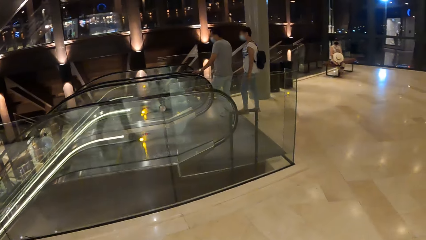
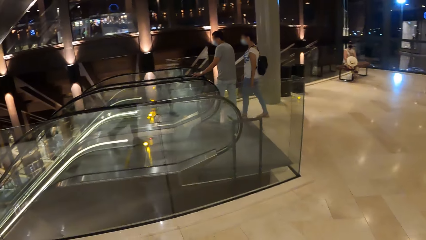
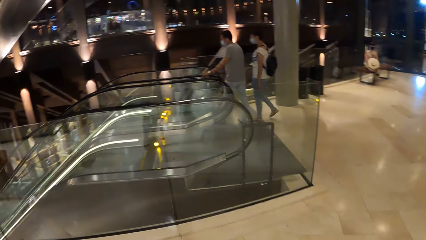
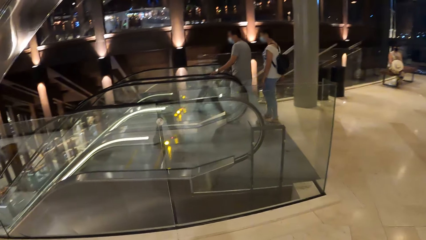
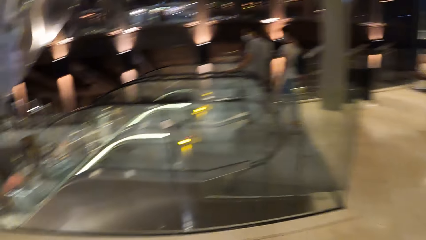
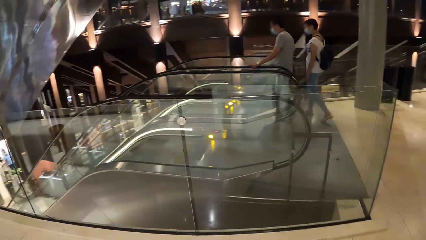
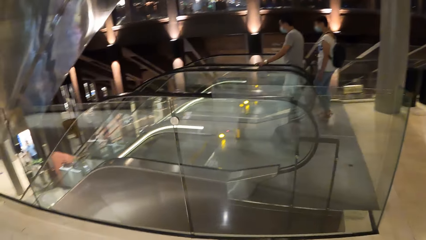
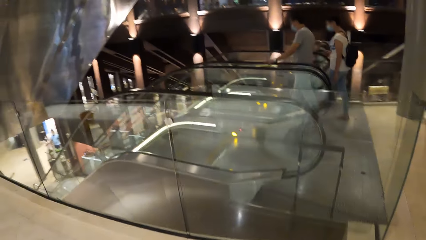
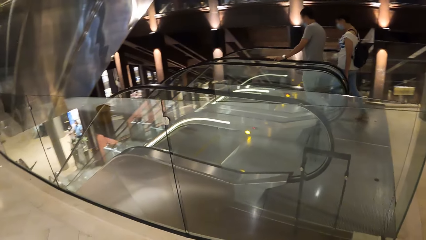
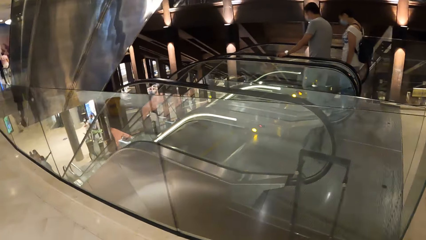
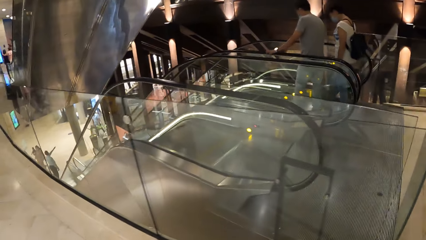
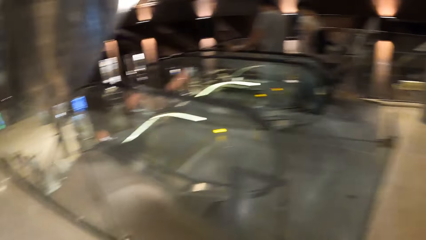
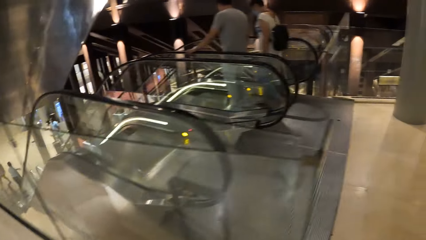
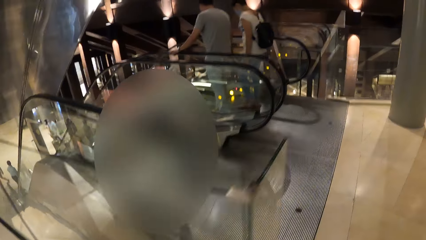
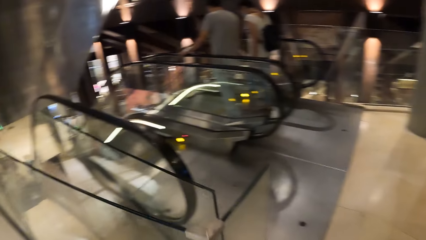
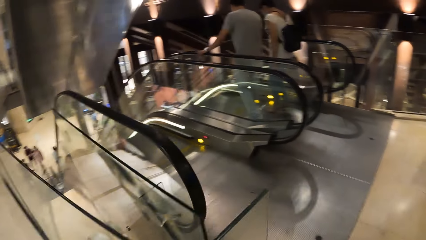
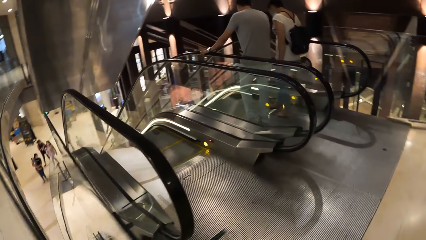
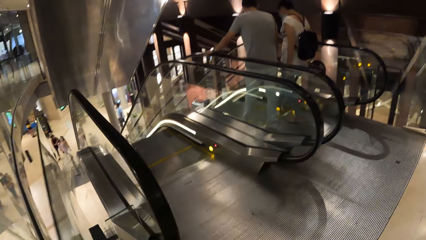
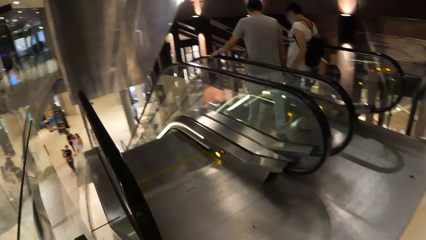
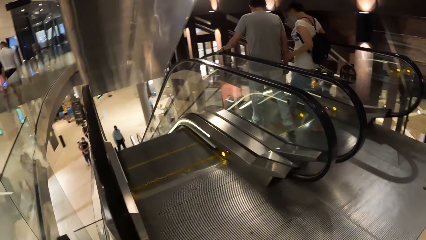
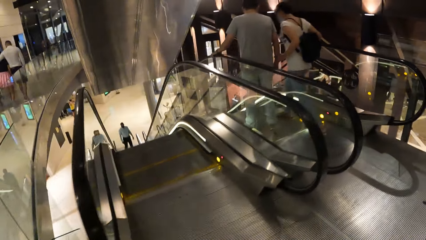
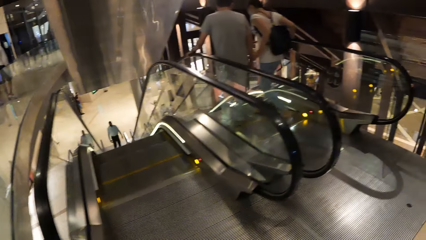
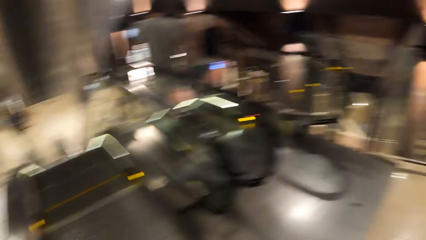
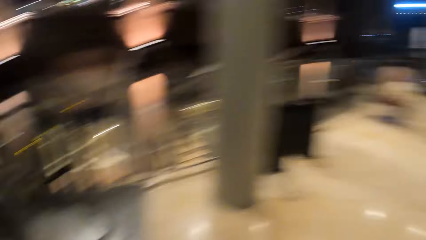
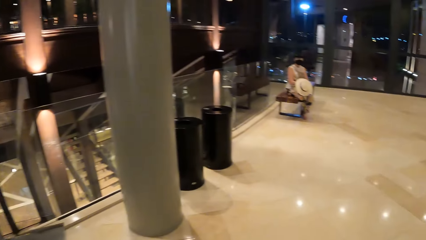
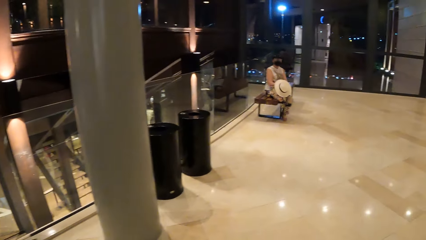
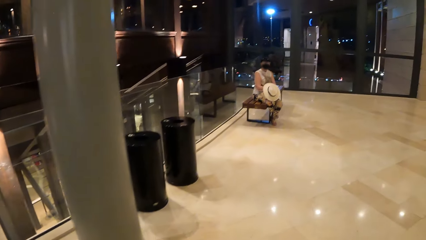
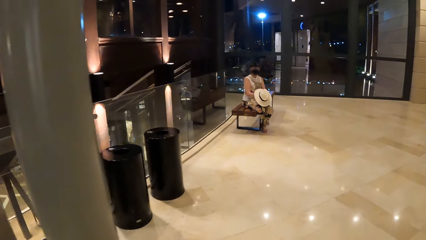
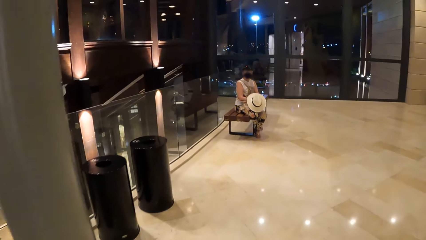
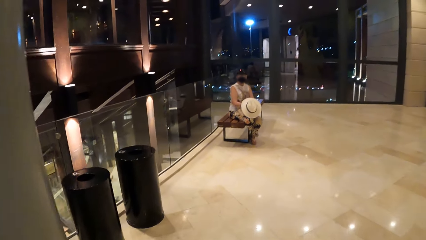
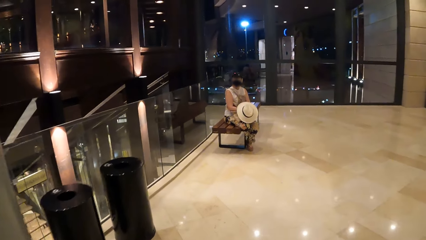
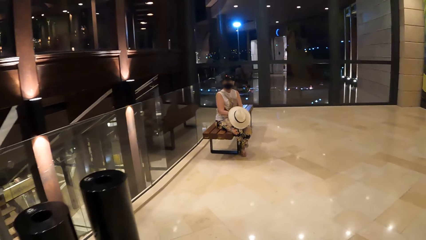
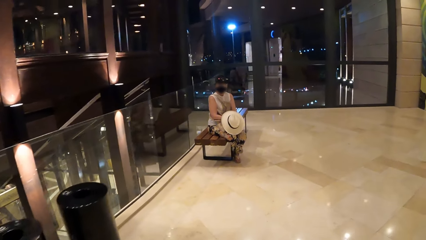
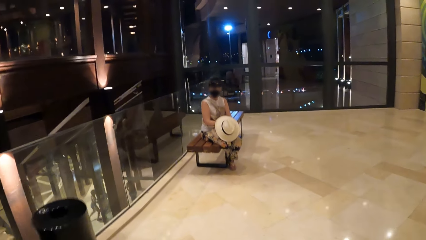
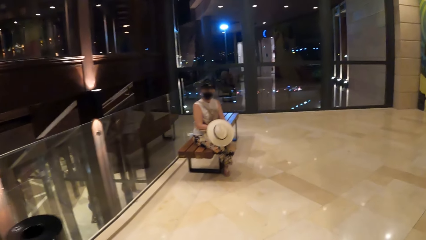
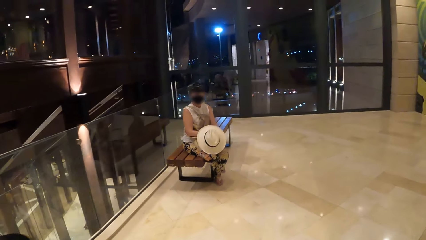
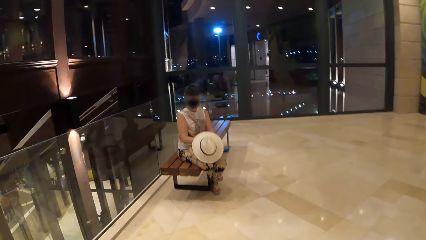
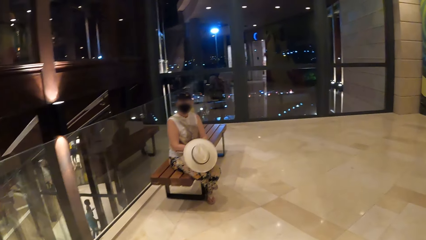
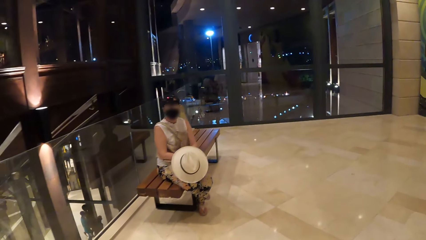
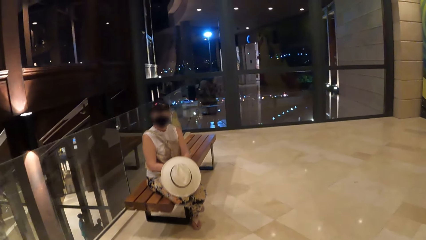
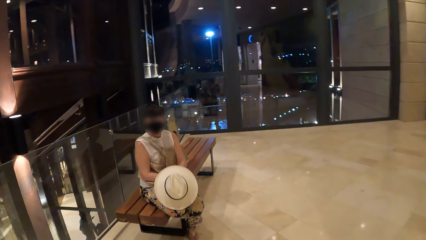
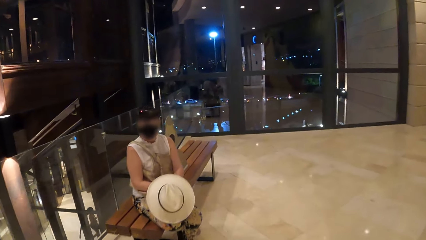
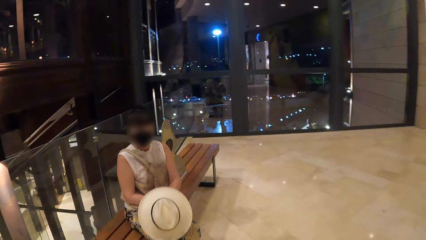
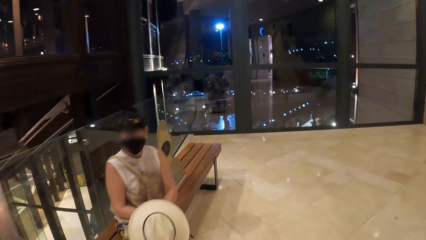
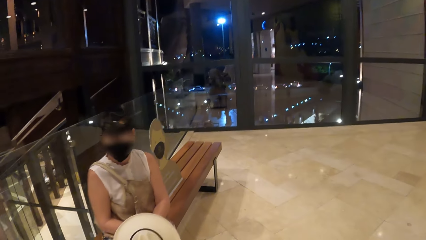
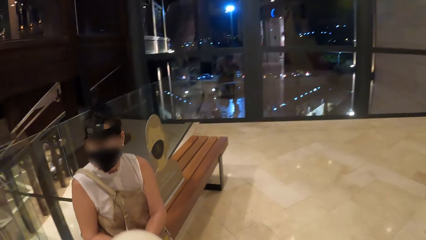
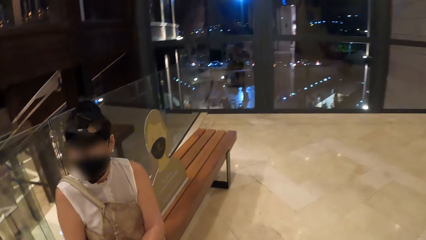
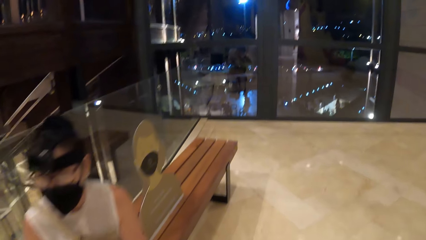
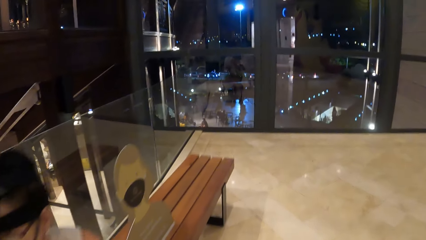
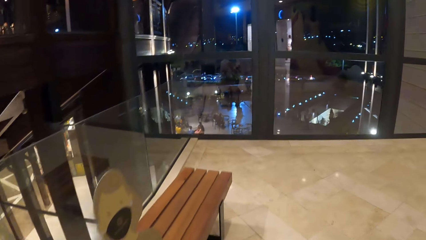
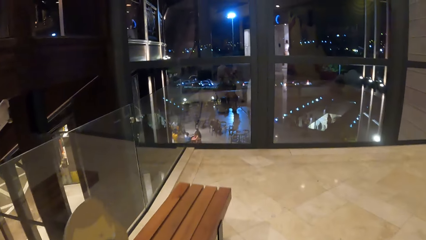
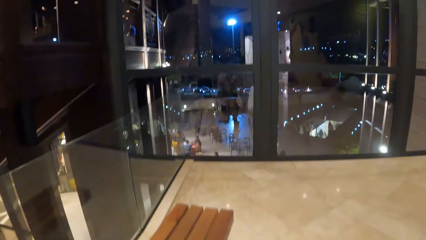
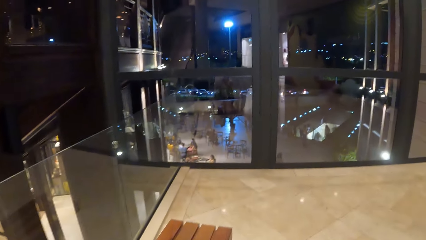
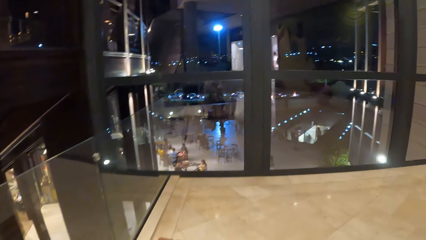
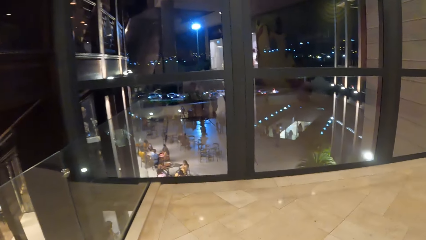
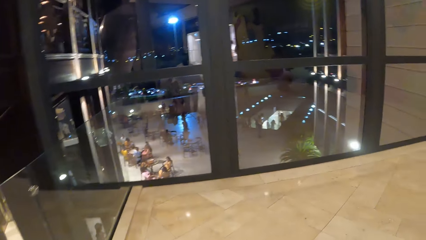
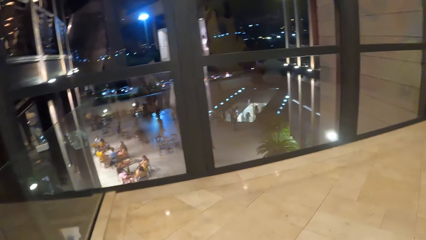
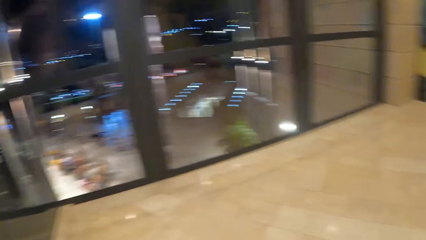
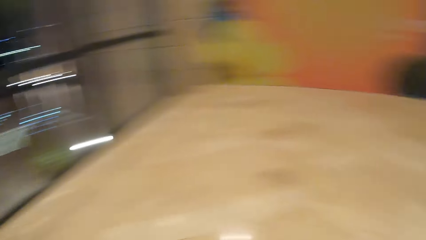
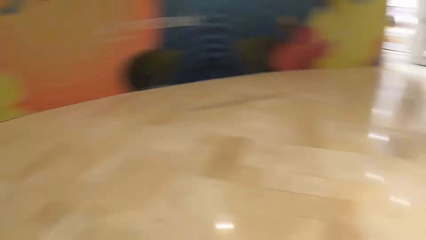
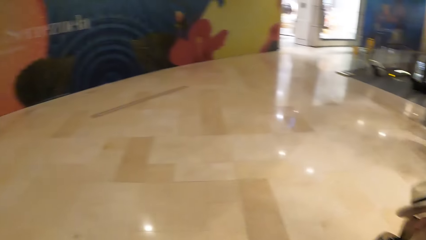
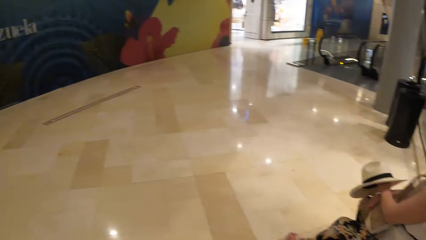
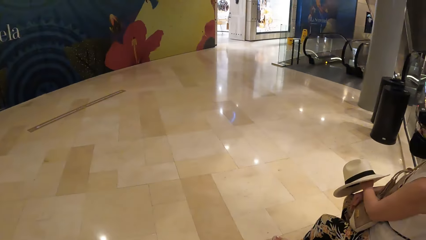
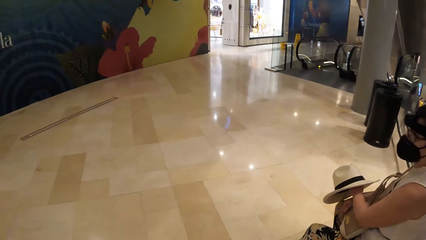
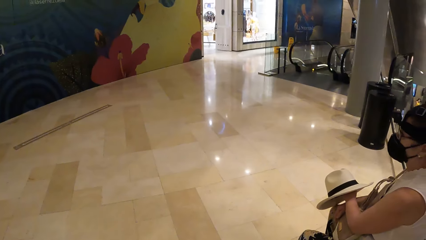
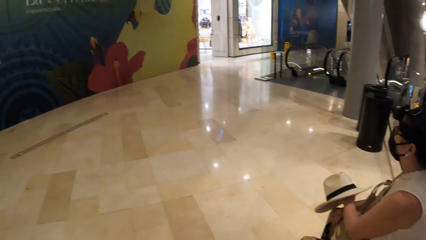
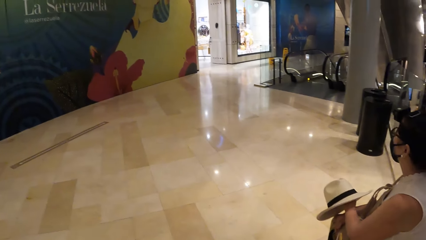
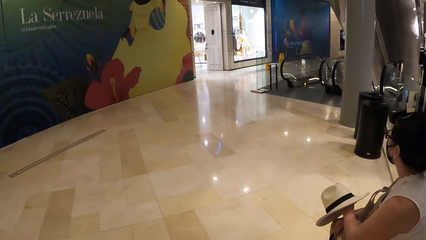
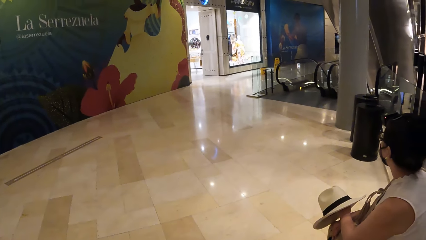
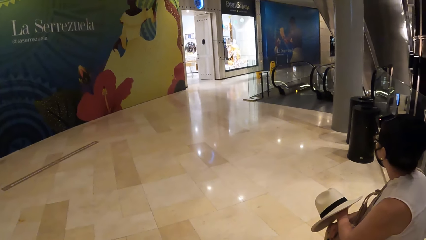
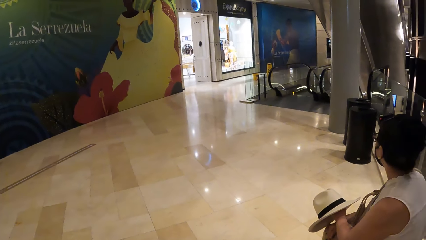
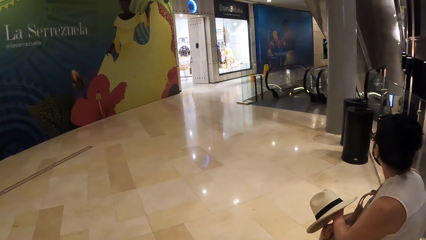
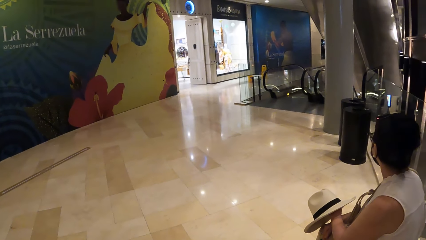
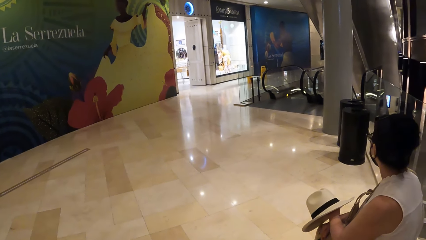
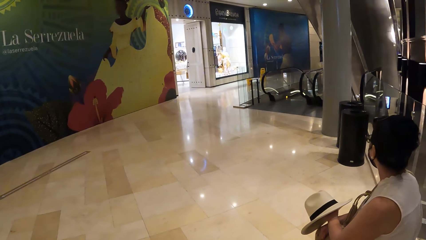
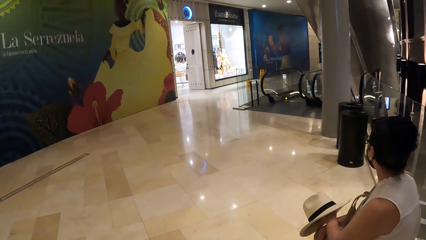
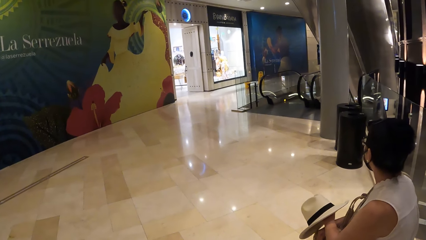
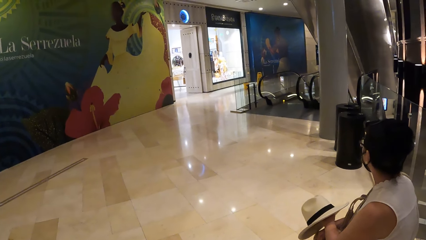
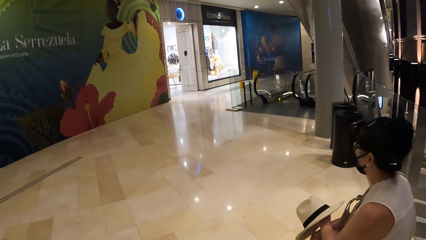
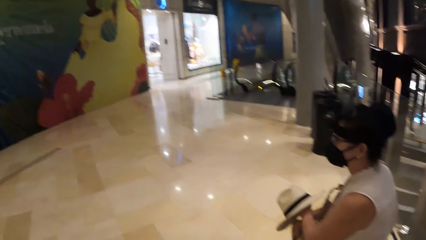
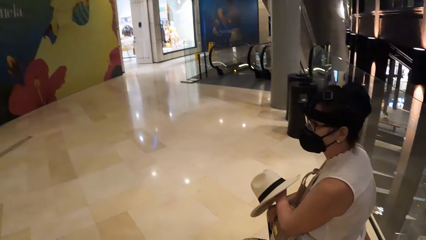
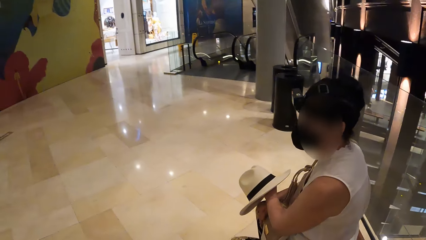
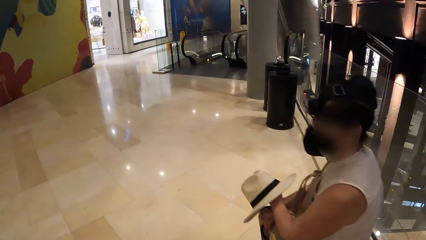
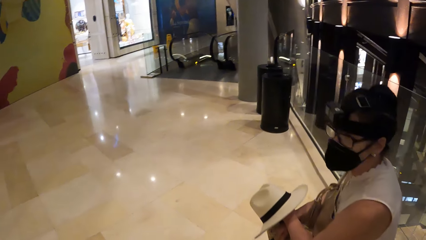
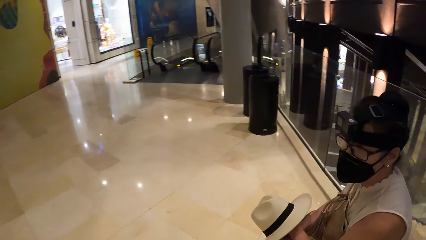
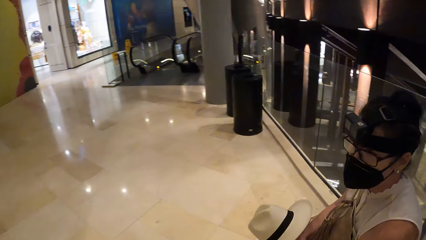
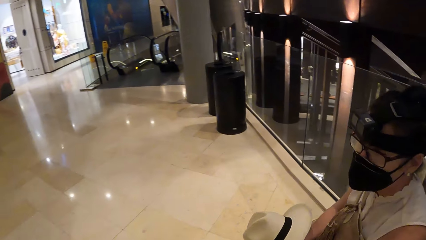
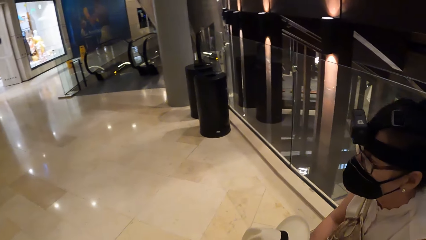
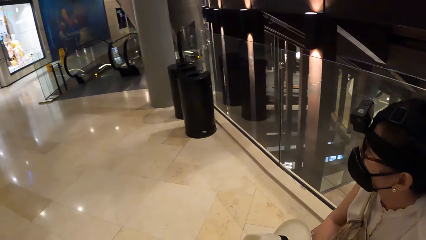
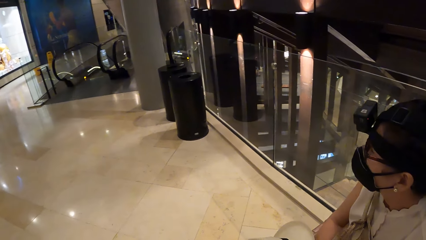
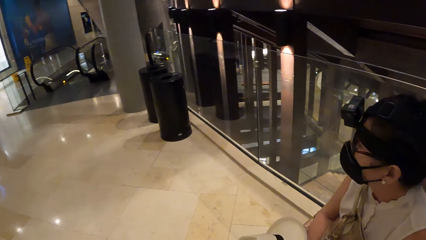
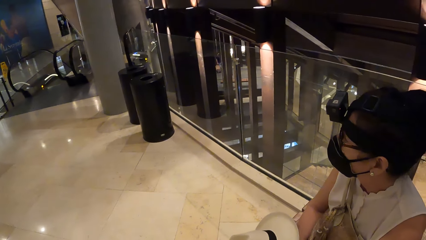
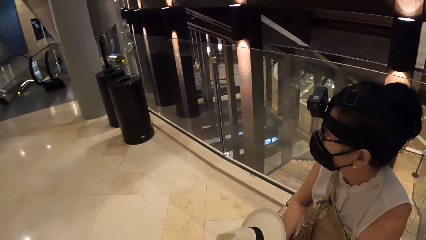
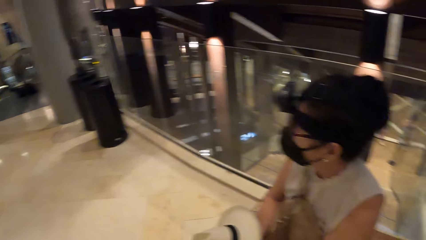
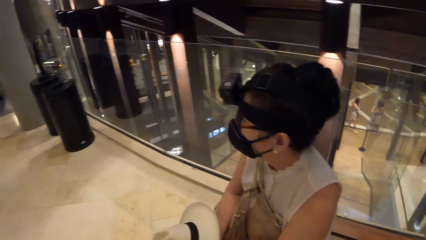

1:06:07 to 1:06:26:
The camera wearer walks around the mall. They look around.
